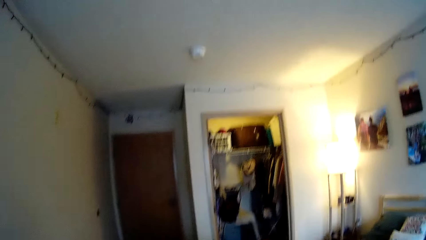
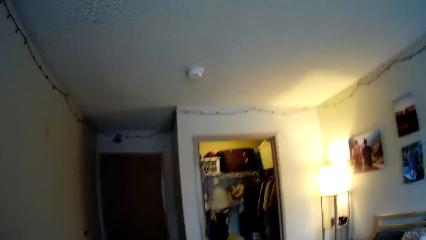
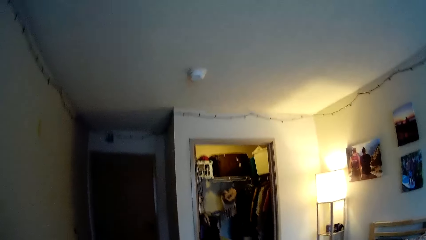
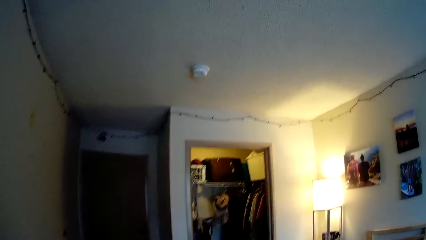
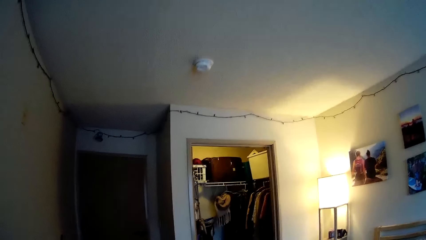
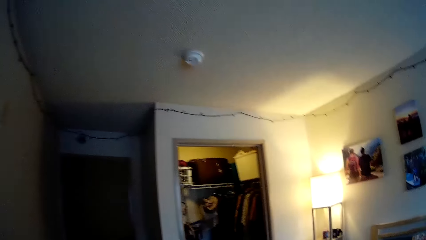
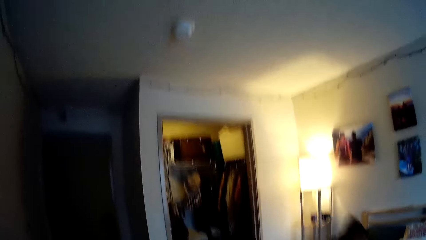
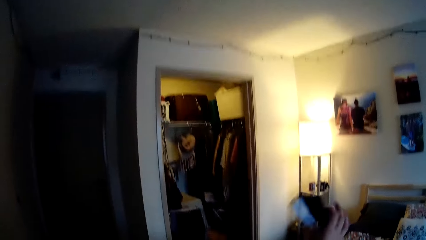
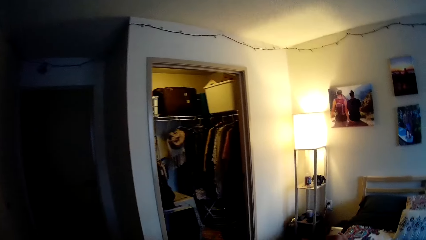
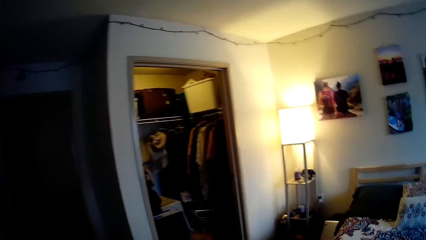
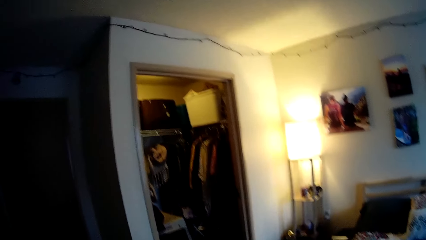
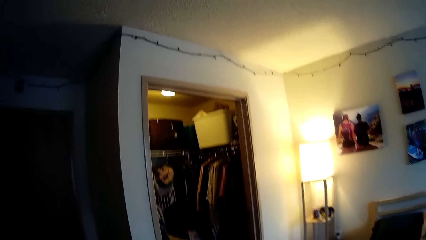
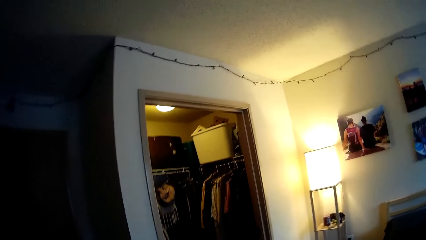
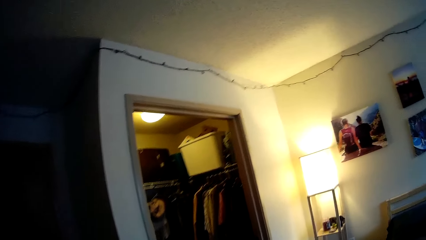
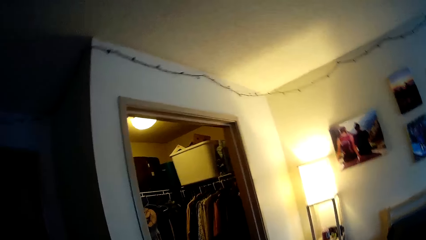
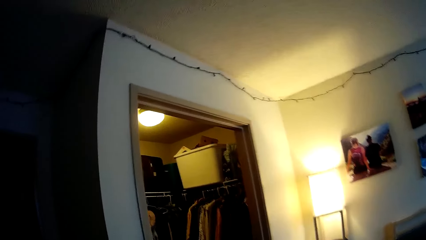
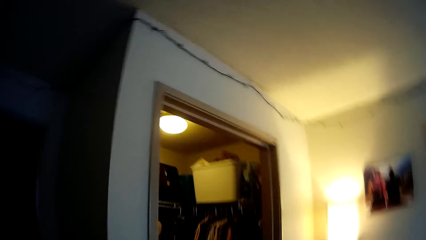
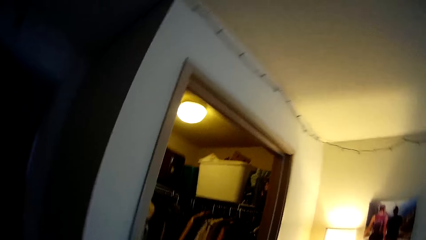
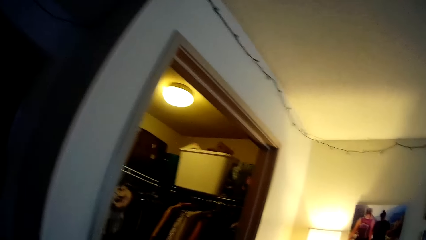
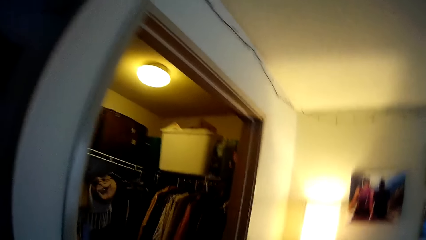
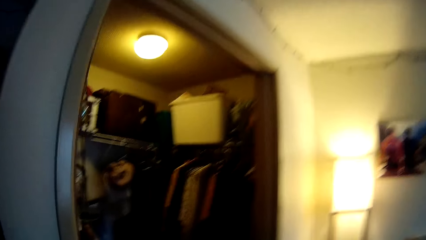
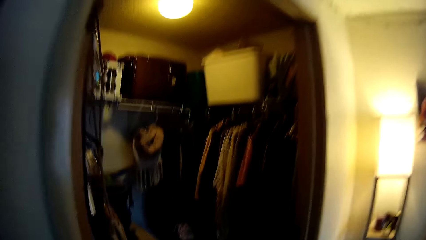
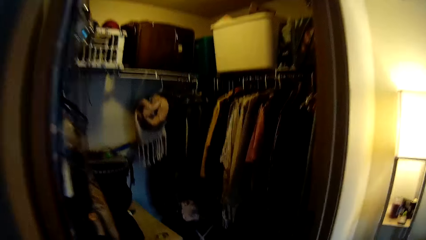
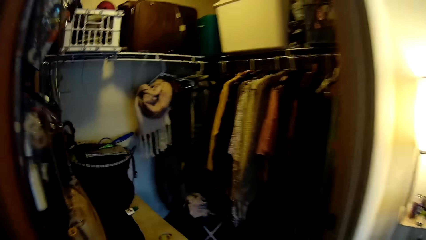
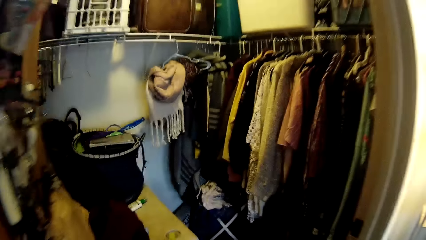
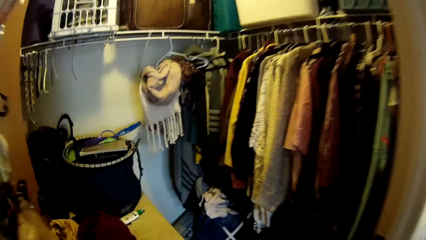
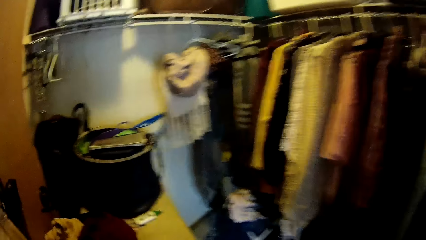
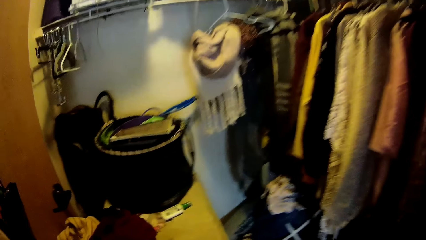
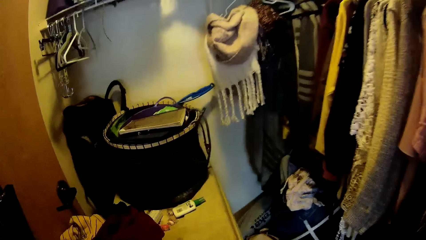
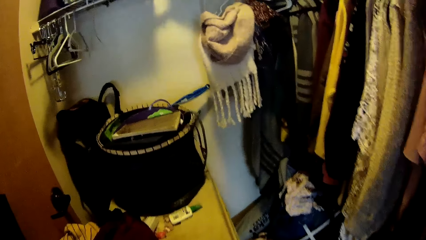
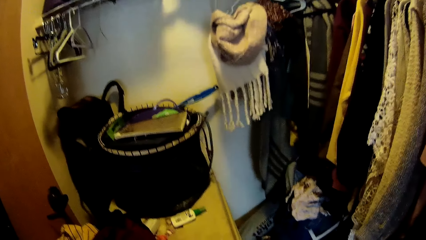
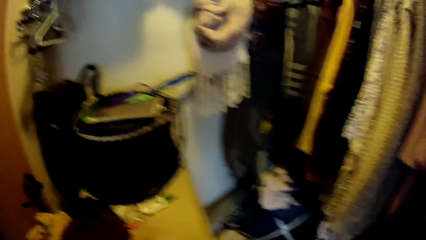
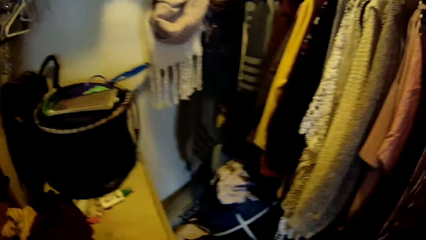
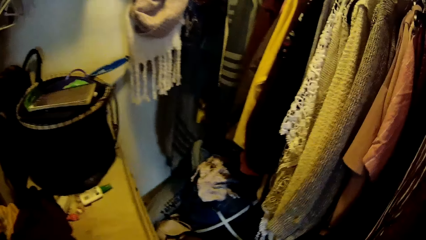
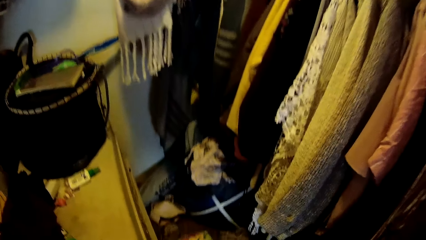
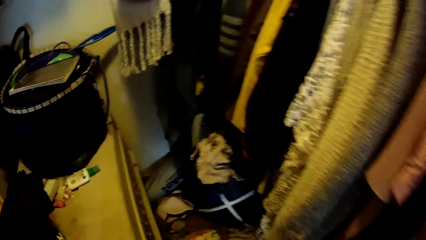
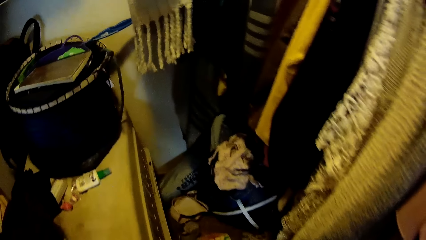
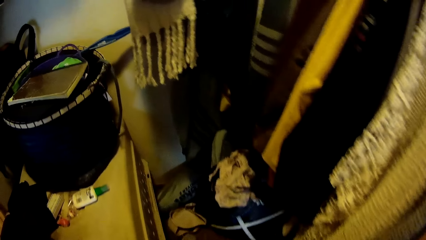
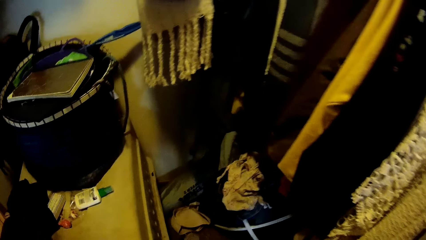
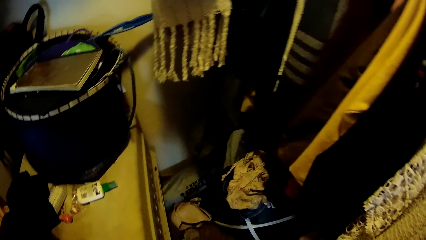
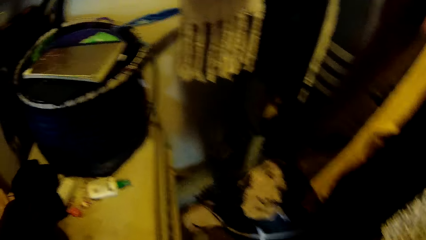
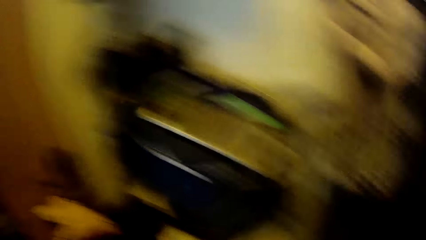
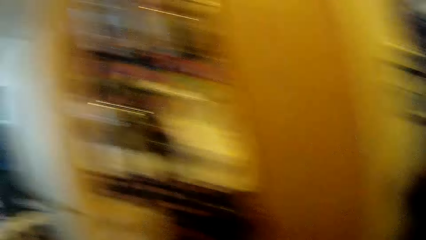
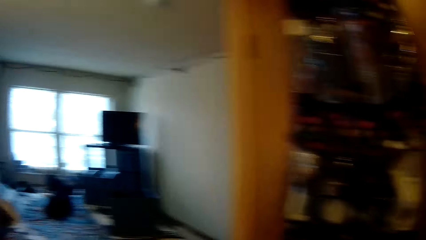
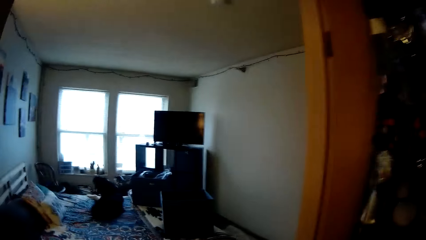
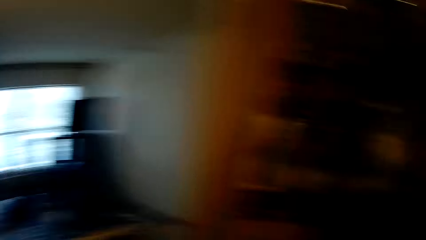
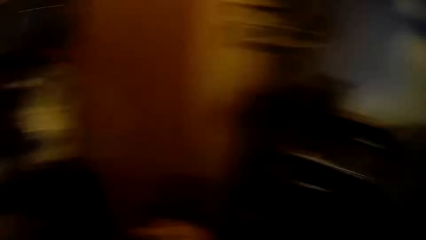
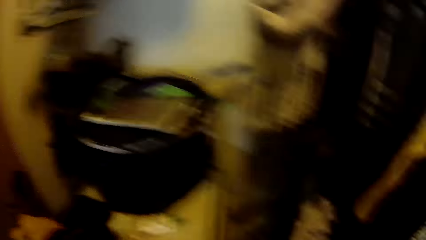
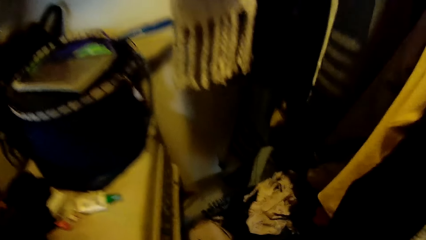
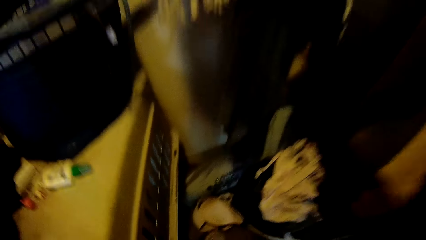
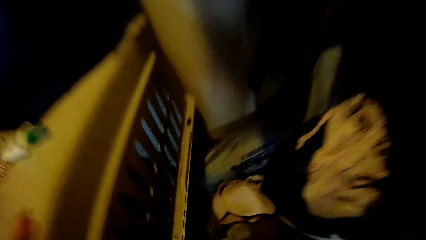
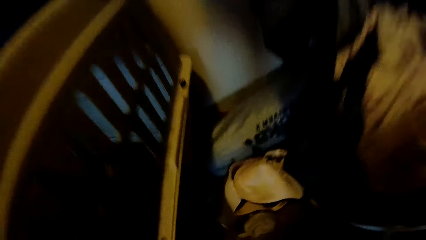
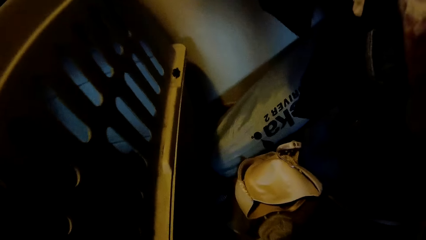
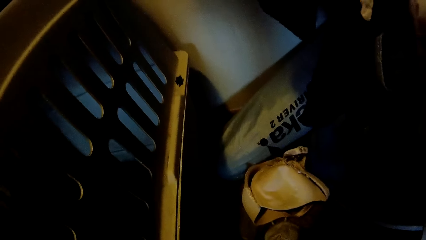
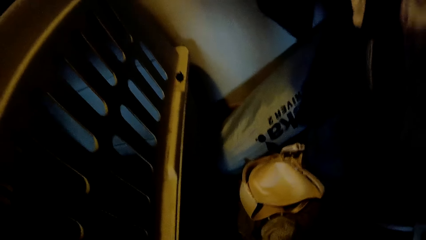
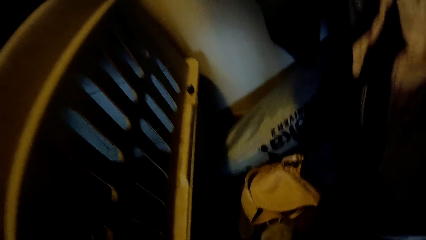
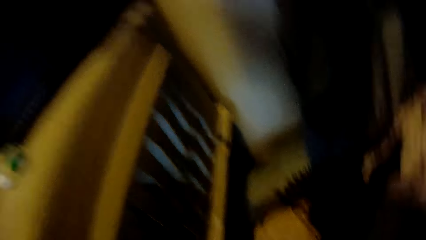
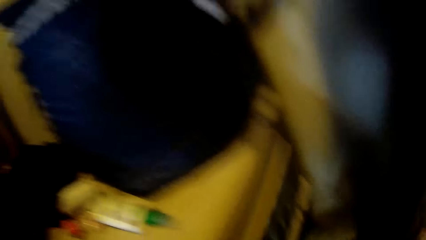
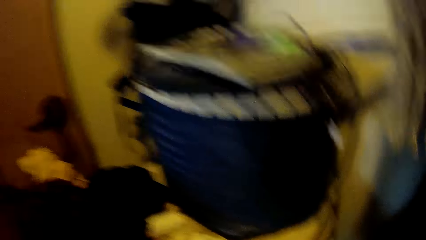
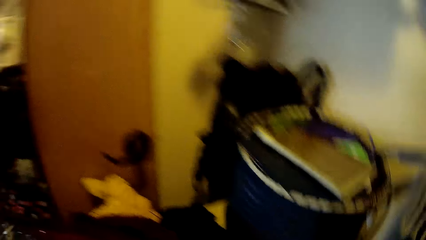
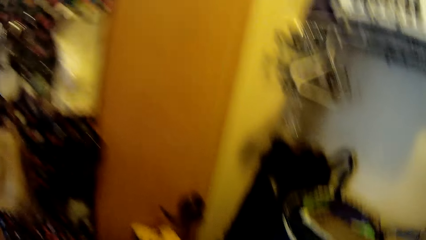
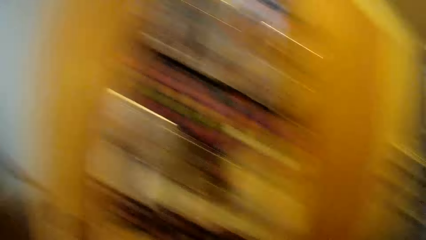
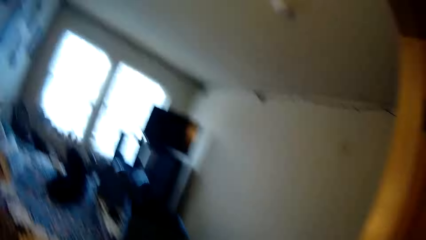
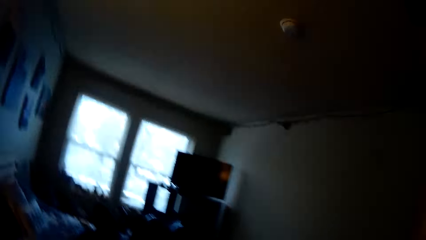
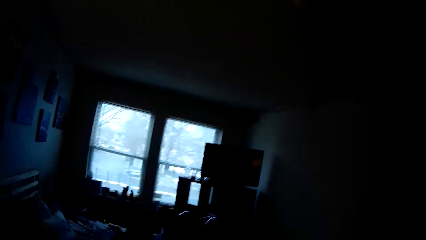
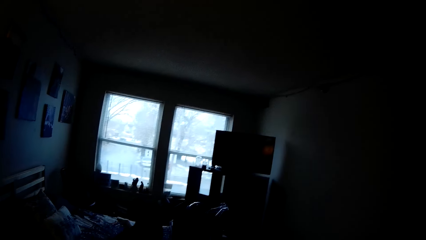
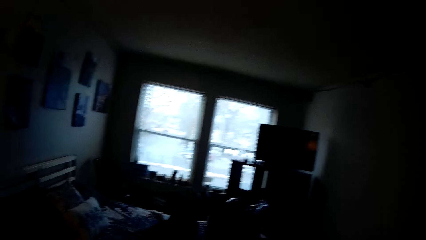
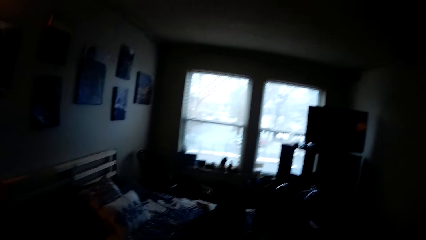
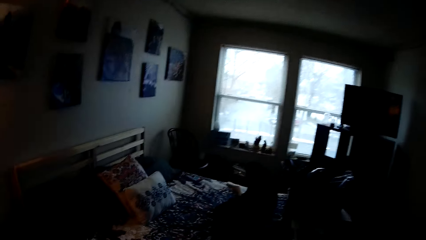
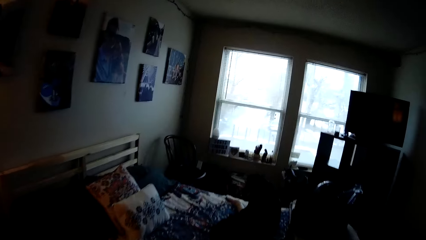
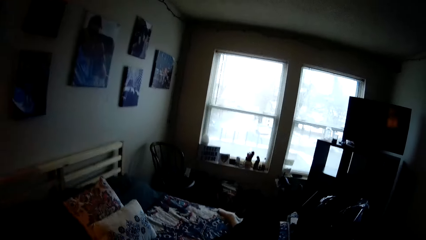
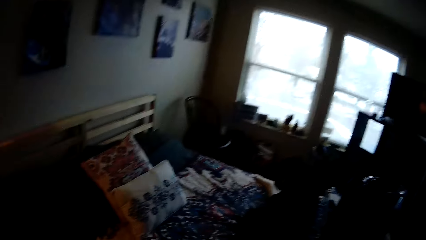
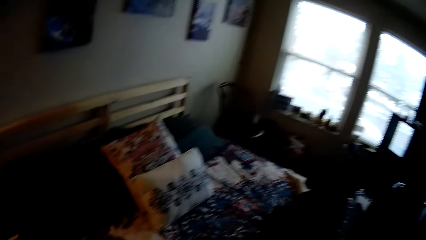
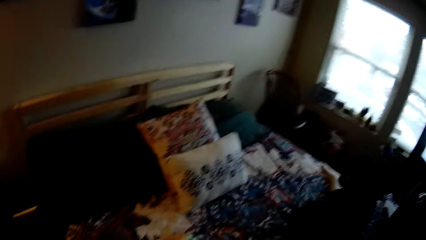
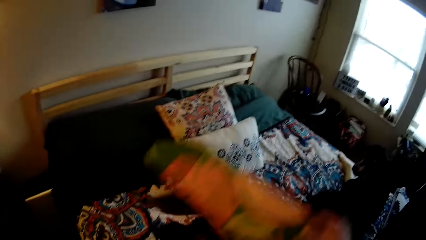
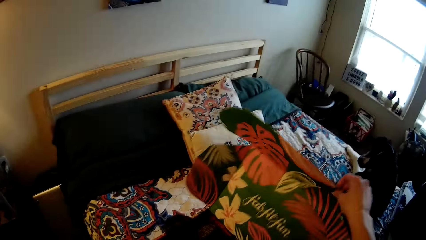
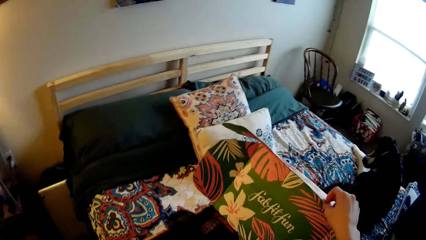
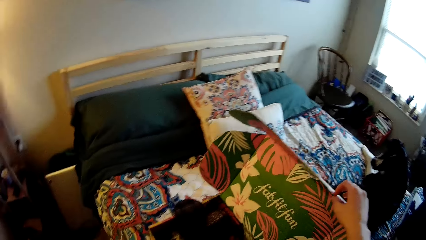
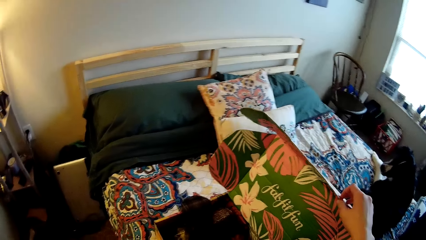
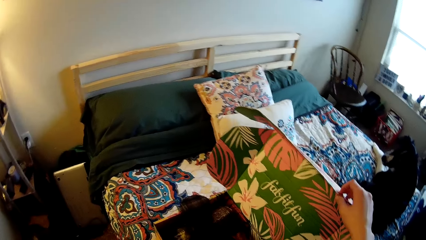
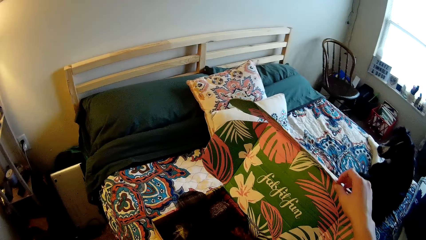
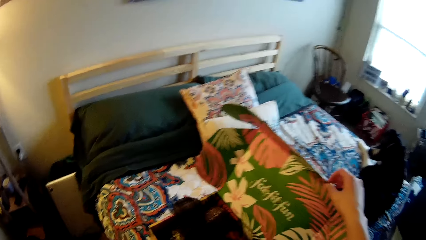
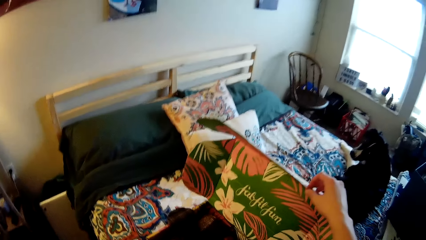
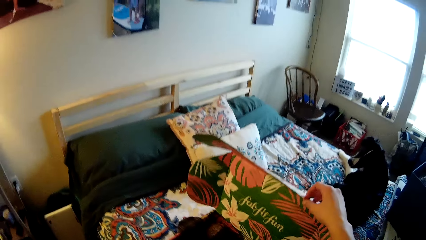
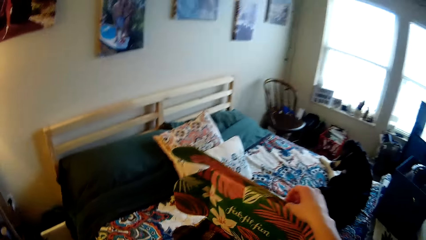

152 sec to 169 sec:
The camera wearer throws the book in the cloth shelf with his right hand. He walks into the closet of the bedroom. He looks at the cloth store. He walks out of the closet into the bedroom. He opens a carton box on the bed with his right hand.
